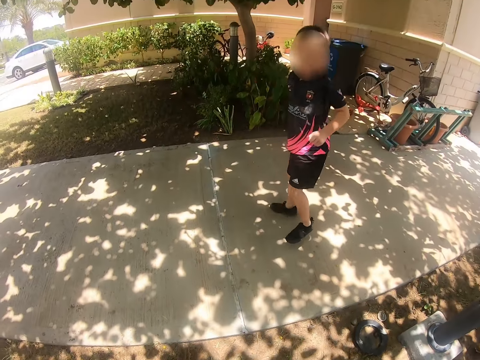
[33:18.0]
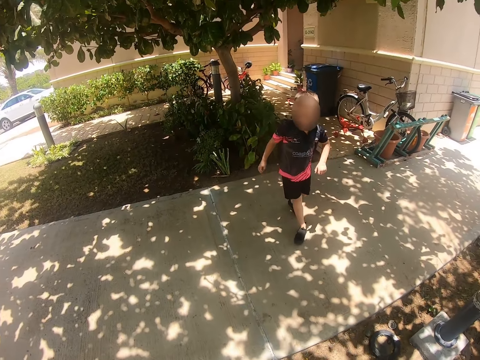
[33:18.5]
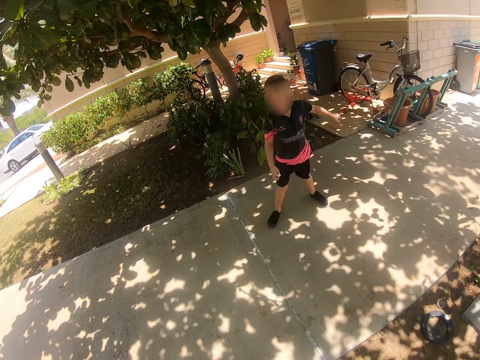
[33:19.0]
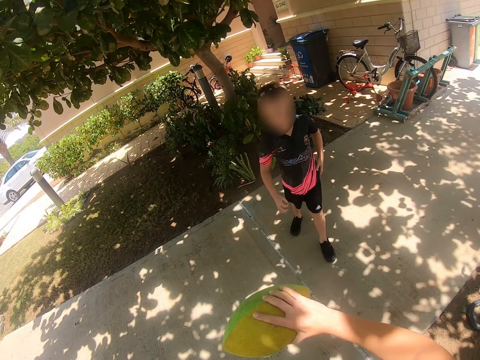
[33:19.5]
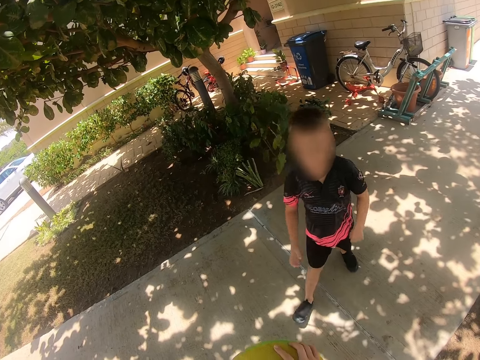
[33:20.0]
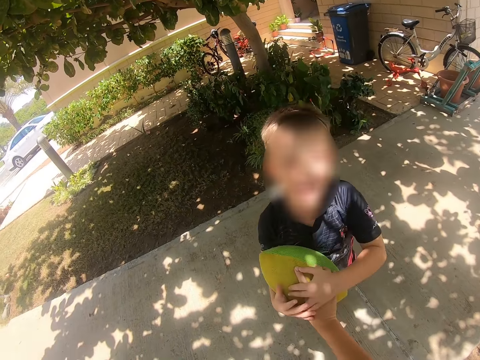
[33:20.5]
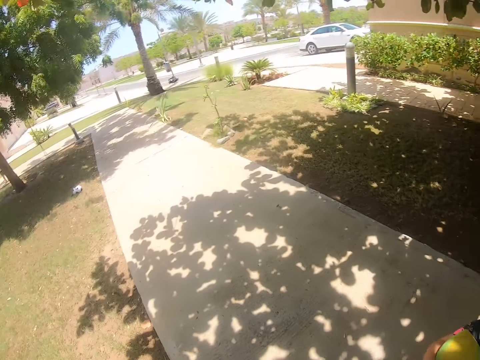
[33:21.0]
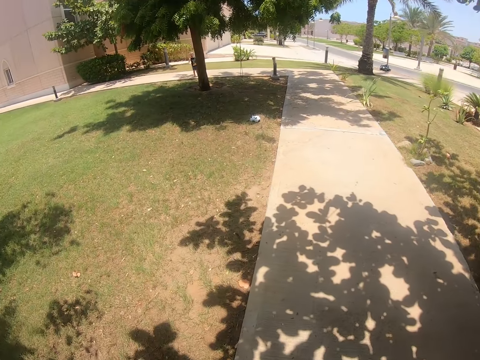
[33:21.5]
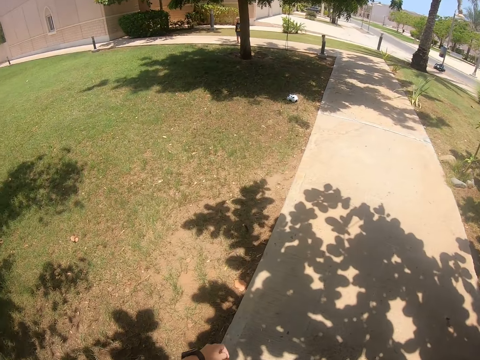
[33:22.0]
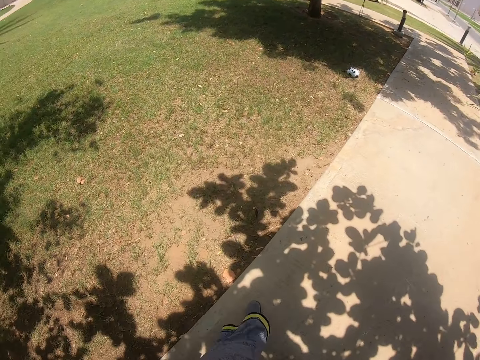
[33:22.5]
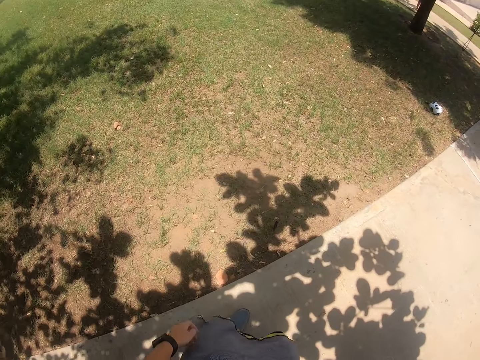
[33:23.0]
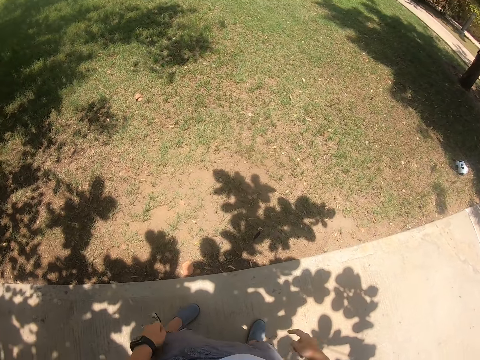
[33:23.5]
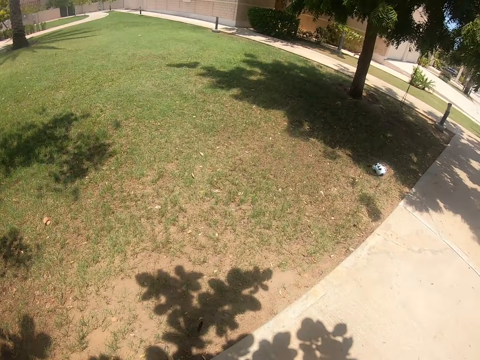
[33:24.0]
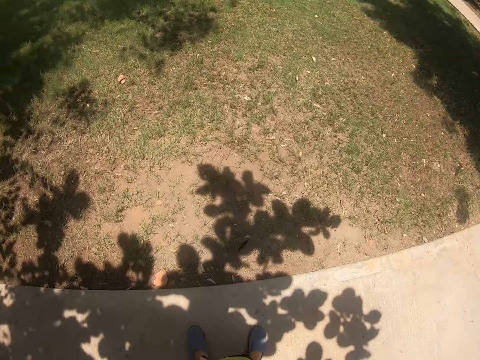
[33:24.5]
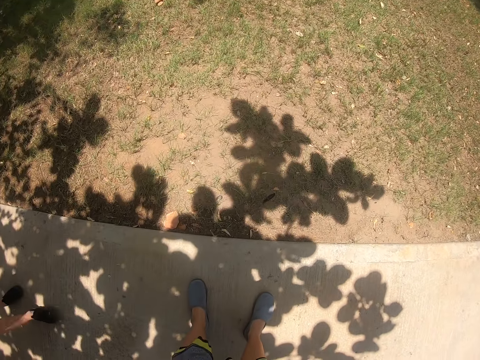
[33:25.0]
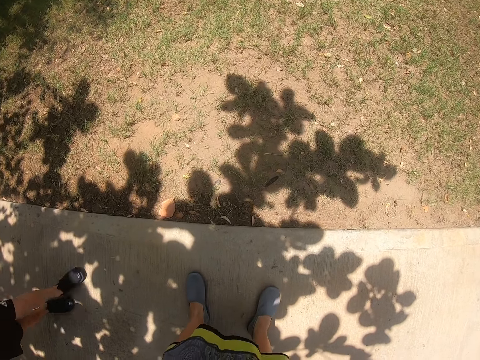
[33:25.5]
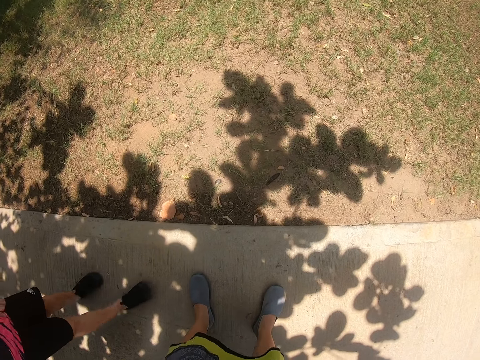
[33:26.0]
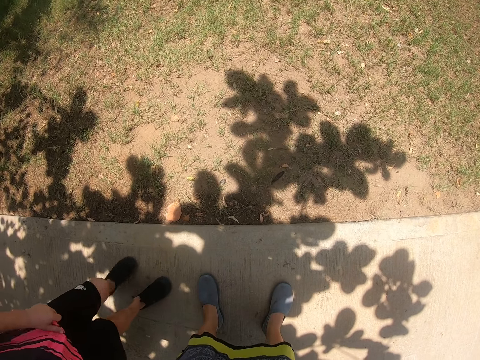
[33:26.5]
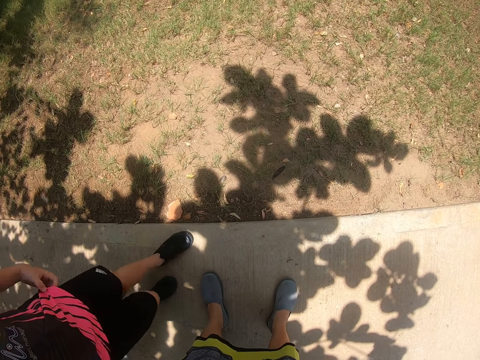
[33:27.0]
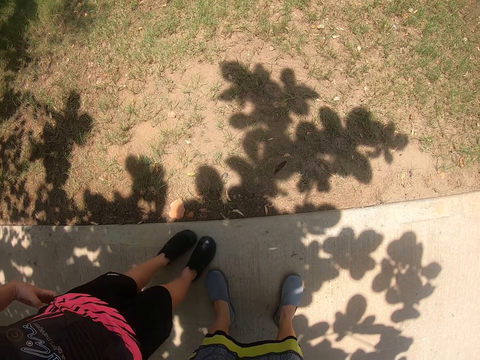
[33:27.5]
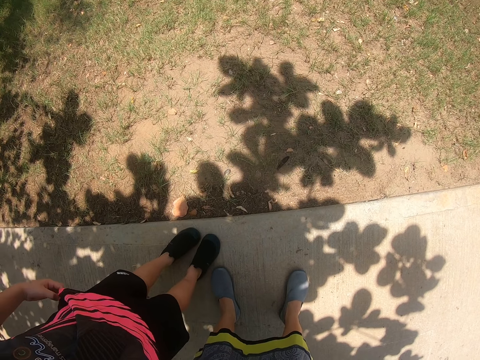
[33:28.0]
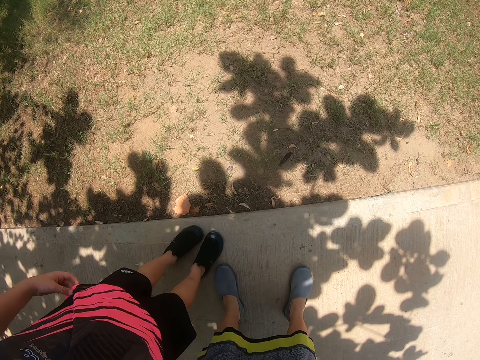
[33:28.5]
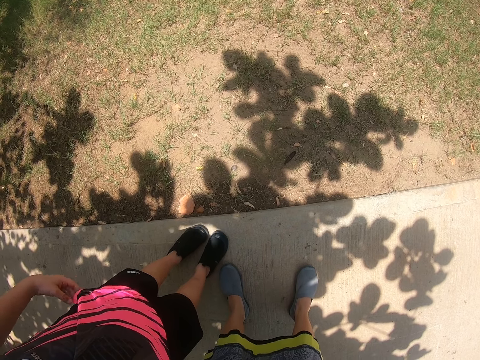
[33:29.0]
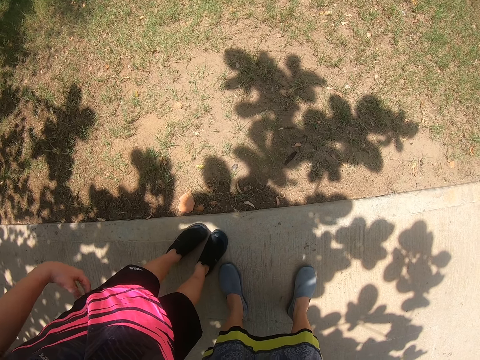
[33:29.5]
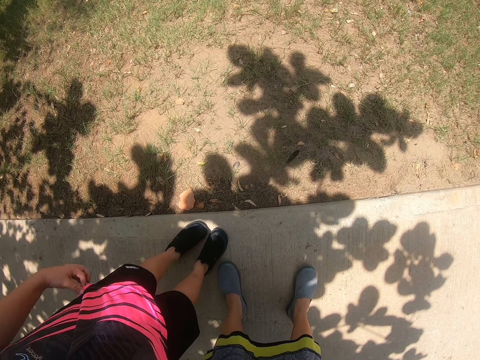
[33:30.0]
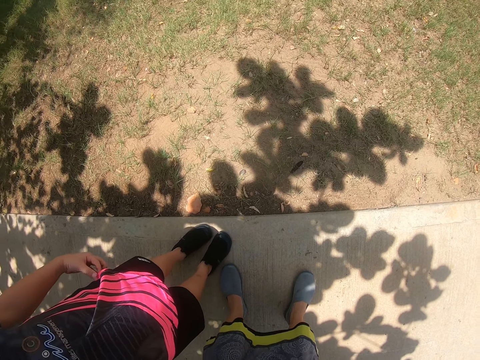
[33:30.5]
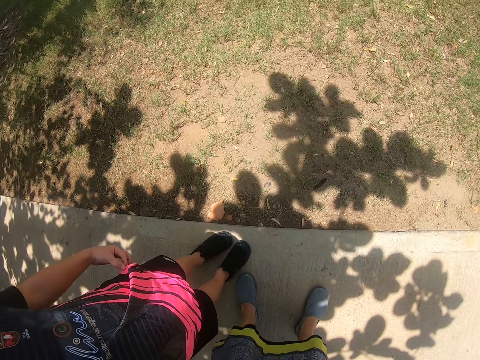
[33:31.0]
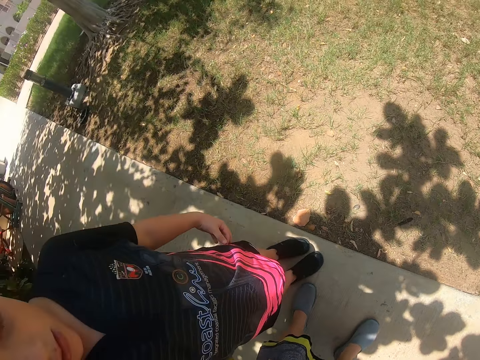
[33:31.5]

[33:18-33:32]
The camera wearer picks up the ball. They walk around. They give the ball to a boy. They walk around. They look around. They look down. The boy comes by the camera wearer and stretches his shirt. The camera wearer looks around.

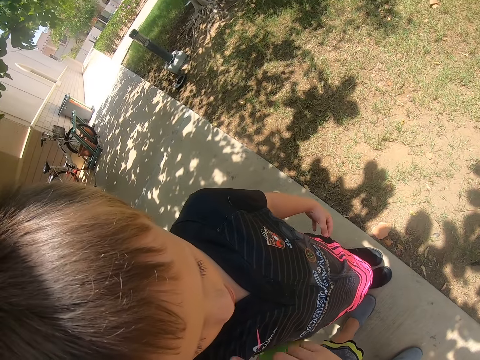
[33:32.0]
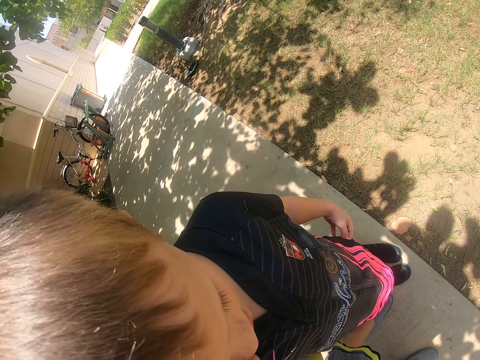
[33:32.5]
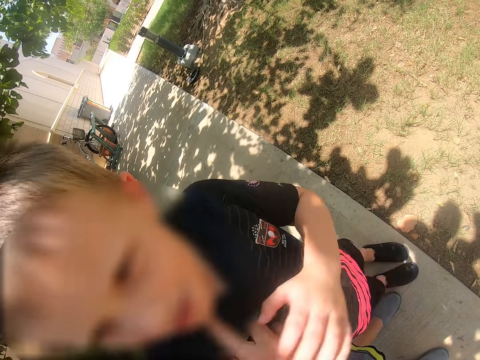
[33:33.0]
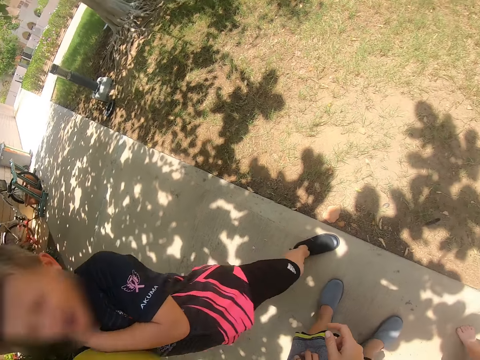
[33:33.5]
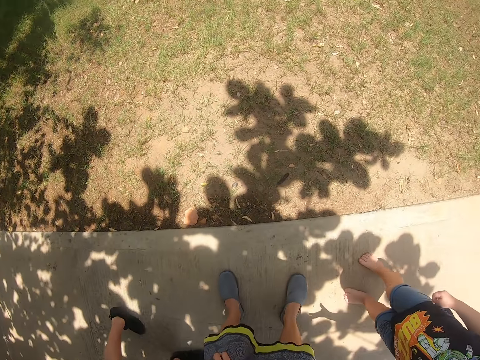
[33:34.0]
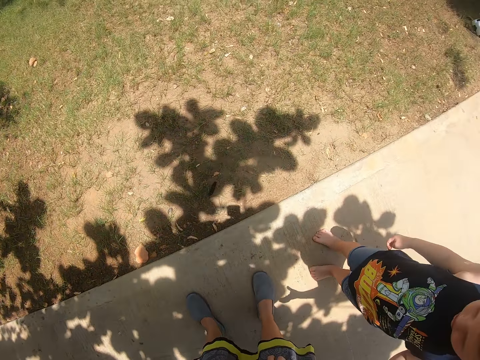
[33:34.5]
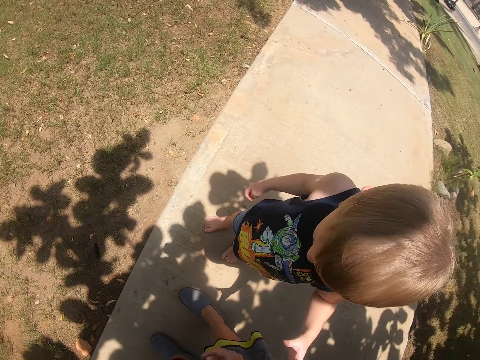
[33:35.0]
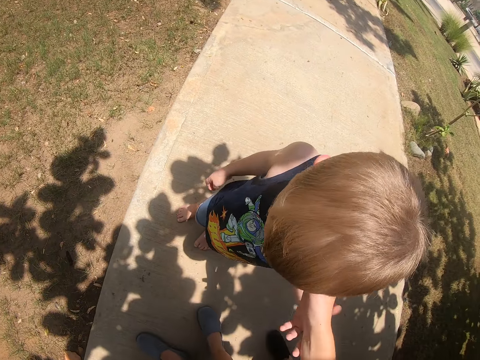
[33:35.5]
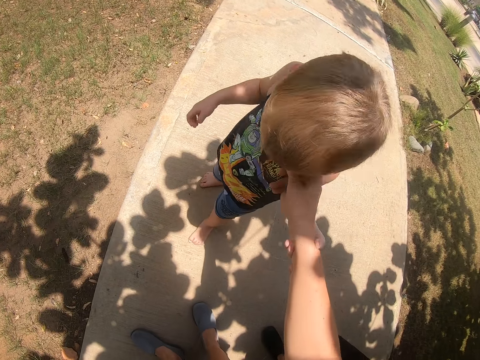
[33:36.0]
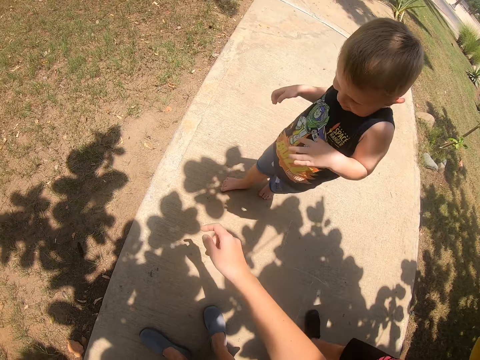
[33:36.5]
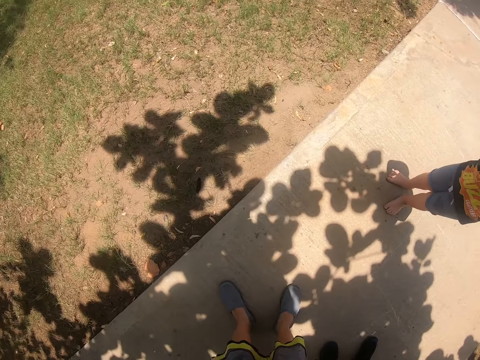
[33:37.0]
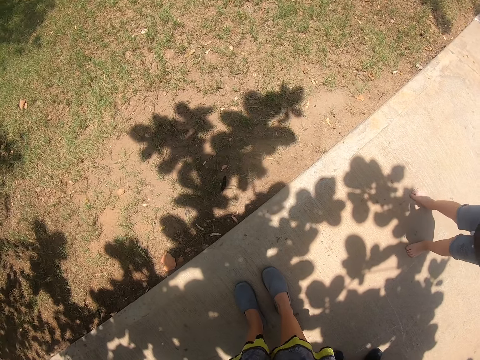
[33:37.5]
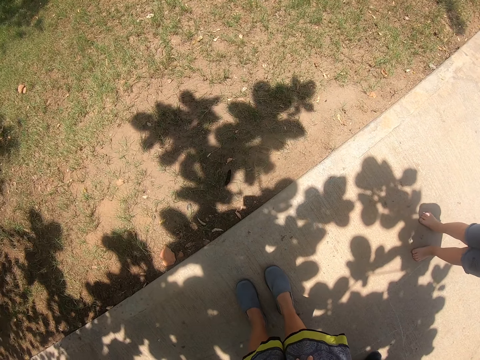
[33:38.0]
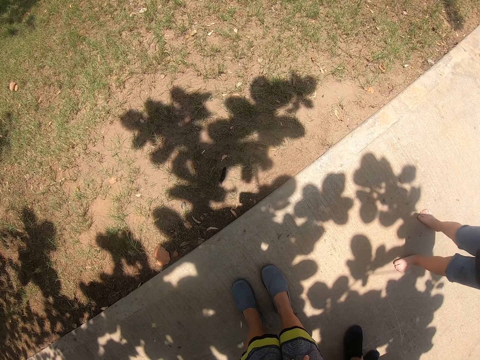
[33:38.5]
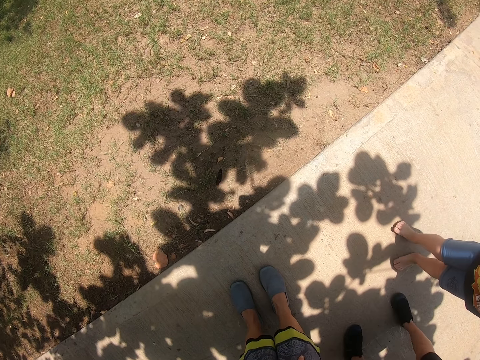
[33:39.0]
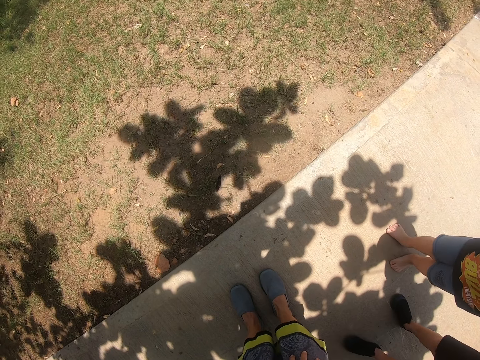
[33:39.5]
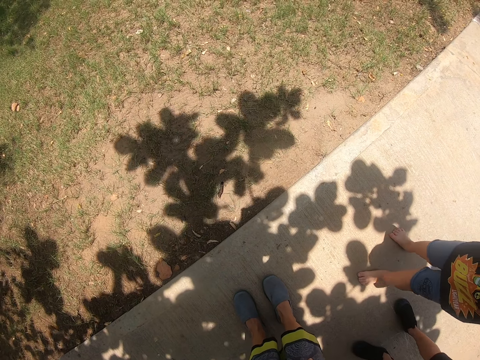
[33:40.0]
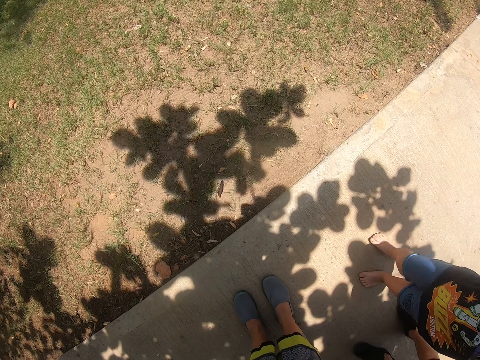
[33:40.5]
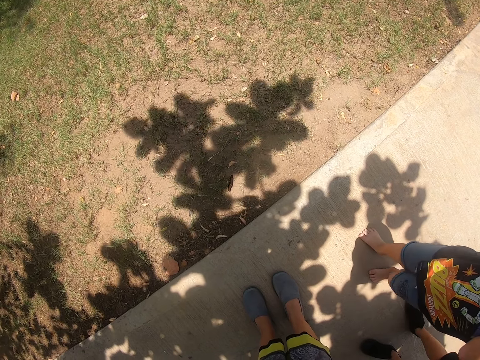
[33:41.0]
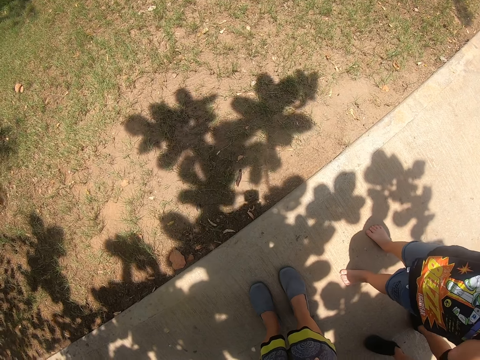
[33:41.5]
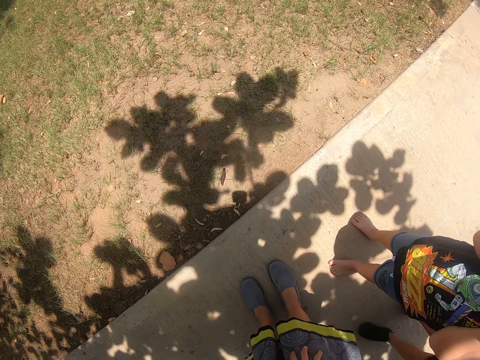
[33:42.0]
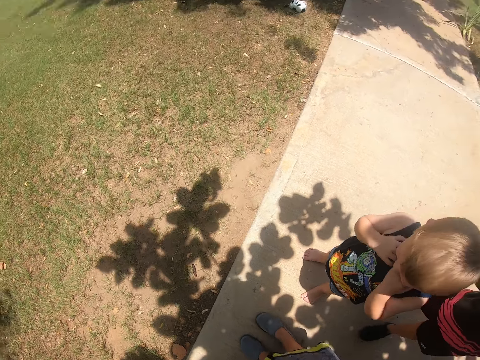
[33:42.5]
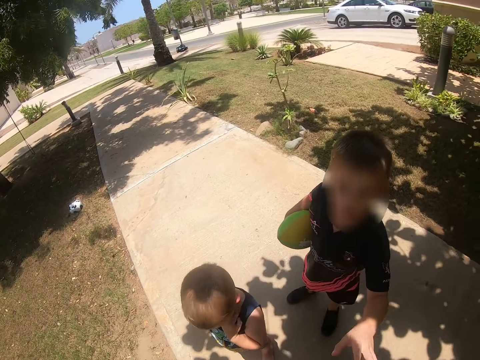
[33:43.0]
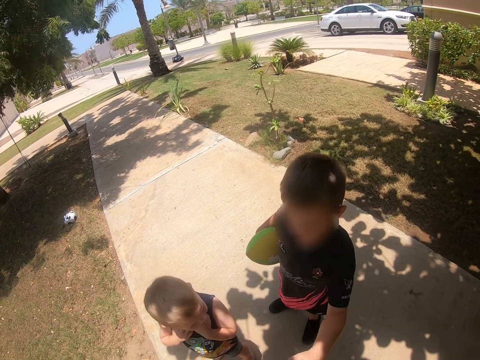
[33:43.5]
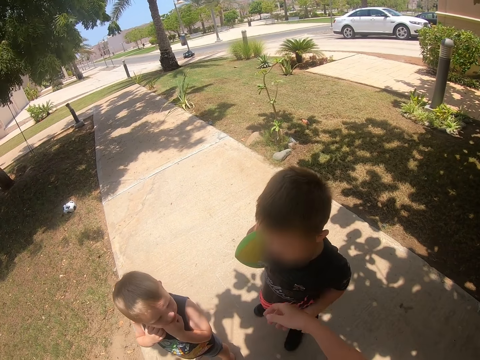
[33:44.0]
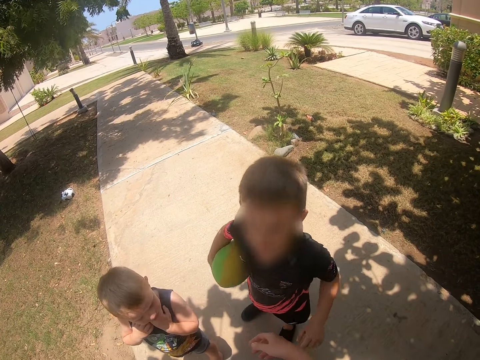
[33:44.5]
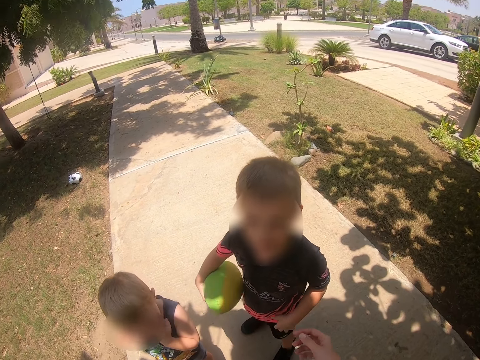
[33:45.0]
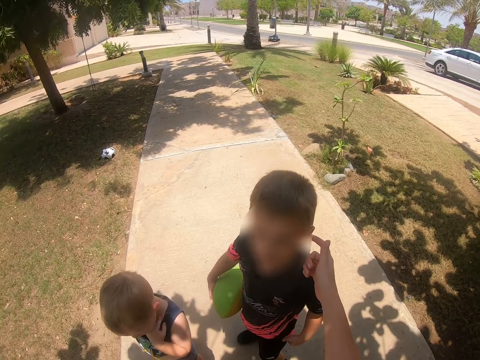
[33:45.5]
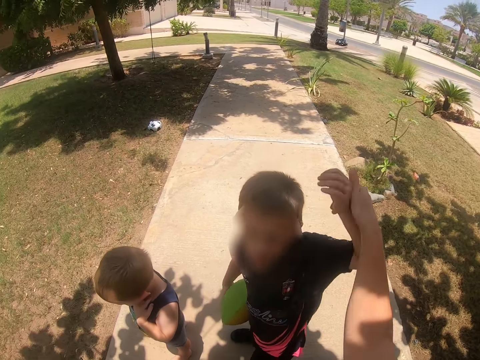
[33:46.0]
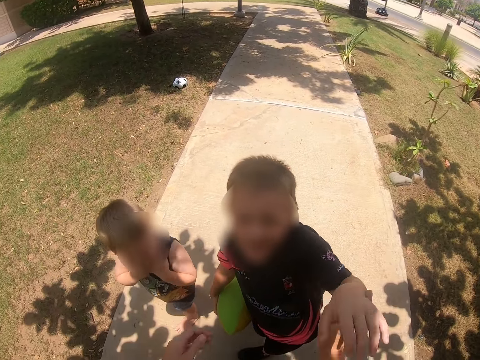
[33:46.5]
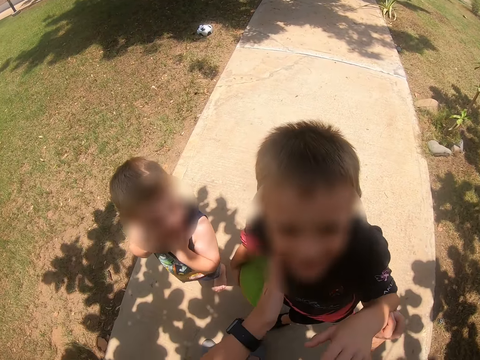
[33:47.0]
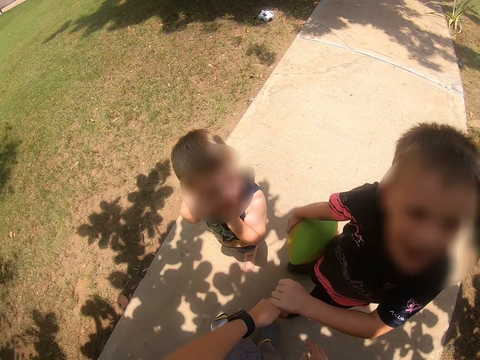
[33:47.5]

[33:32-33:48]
The camera wearer looks at a boy. They touch the boy and look around. Another boy stands near the camera wearer. The camera wearer looks at the other boy. They touch the other boy. They look around. They look down. They converse with the first boy and the other boy. They look at the first boy and the other boy. They tickle the other boy's ears. They touch the first boy.
